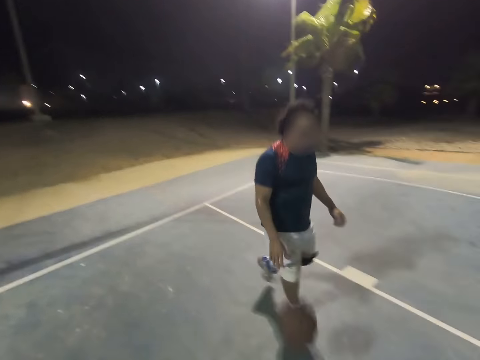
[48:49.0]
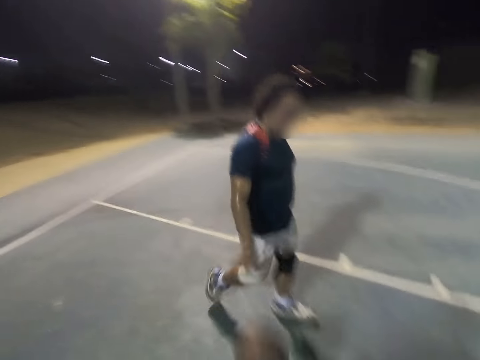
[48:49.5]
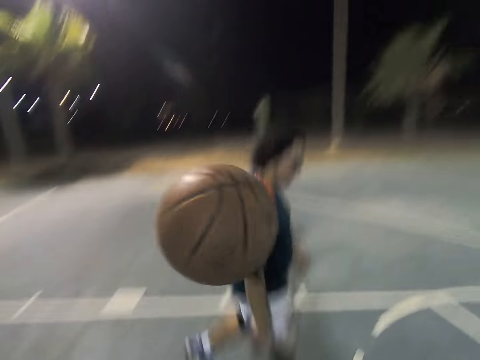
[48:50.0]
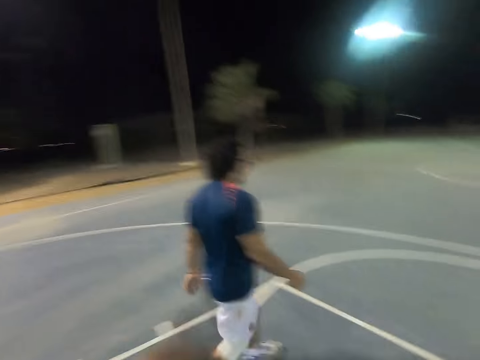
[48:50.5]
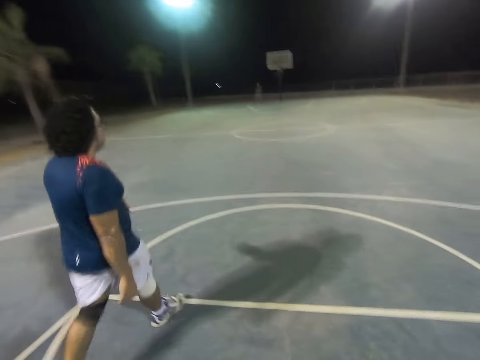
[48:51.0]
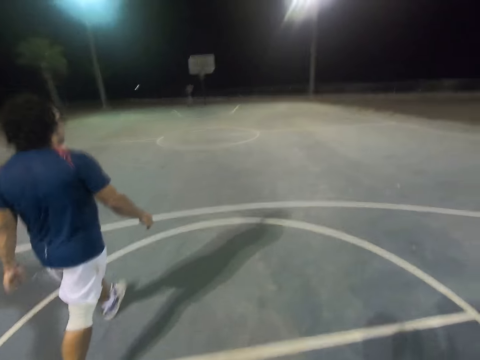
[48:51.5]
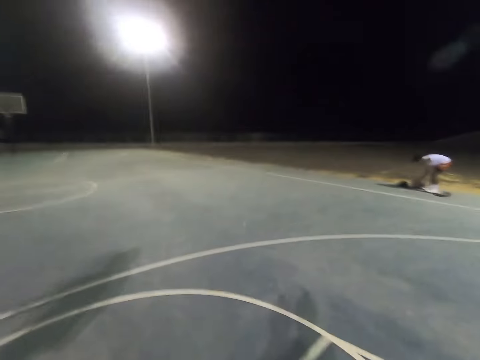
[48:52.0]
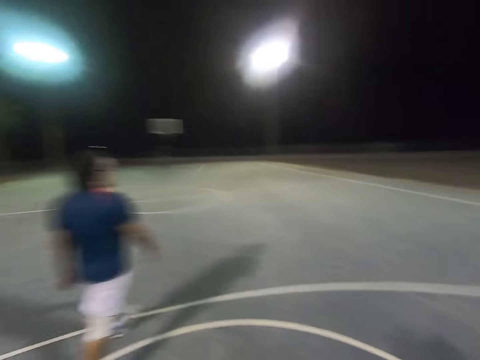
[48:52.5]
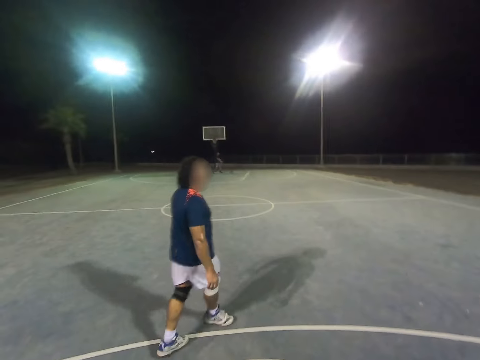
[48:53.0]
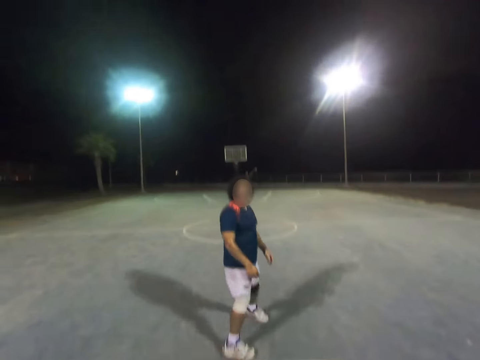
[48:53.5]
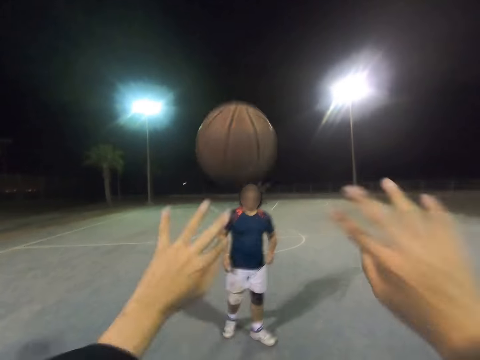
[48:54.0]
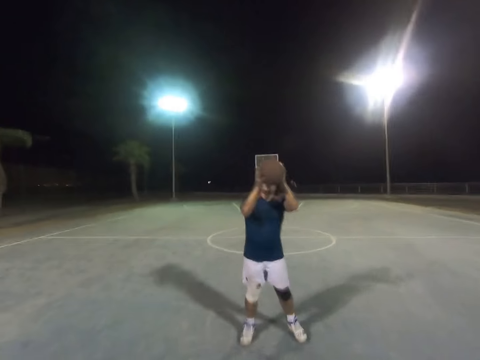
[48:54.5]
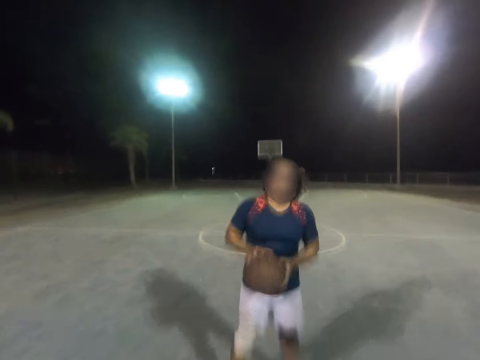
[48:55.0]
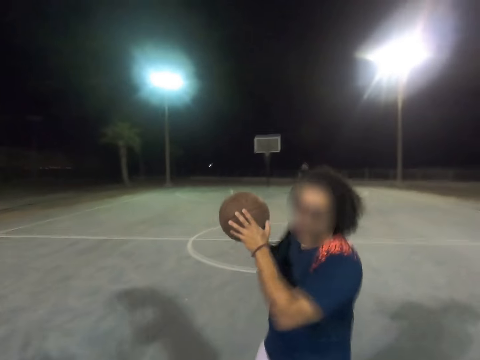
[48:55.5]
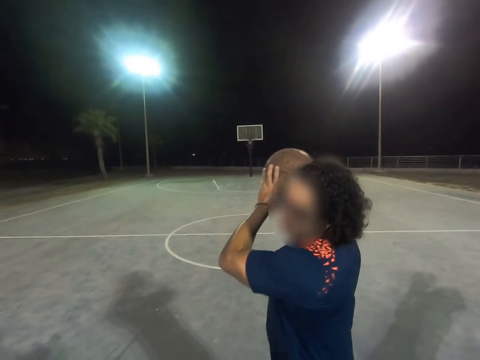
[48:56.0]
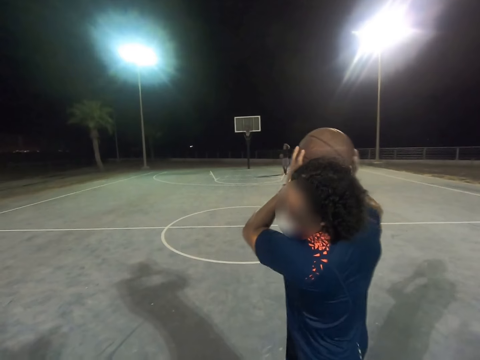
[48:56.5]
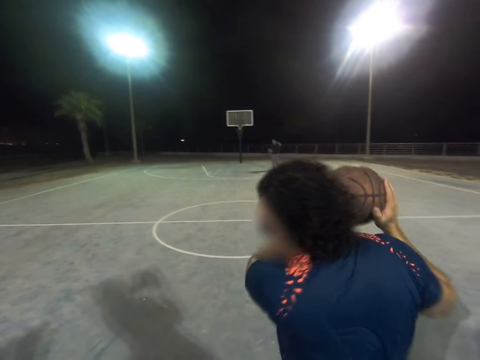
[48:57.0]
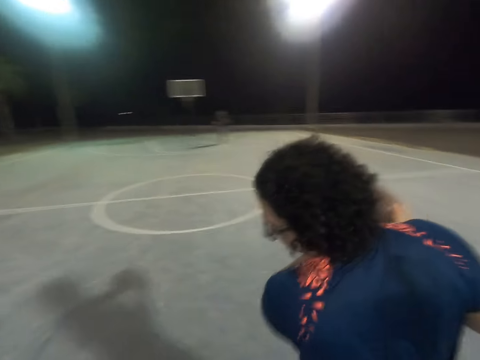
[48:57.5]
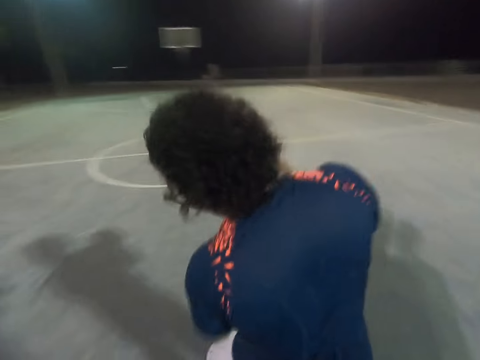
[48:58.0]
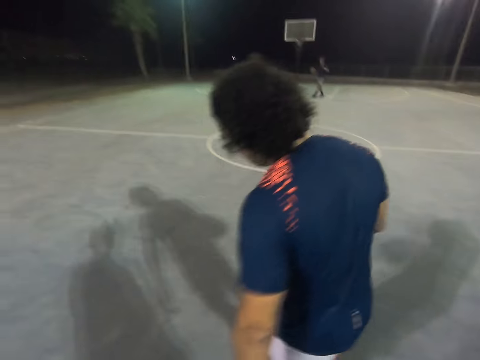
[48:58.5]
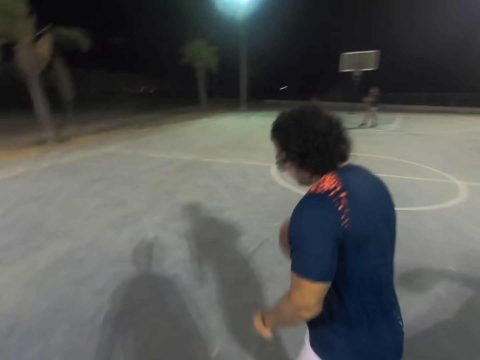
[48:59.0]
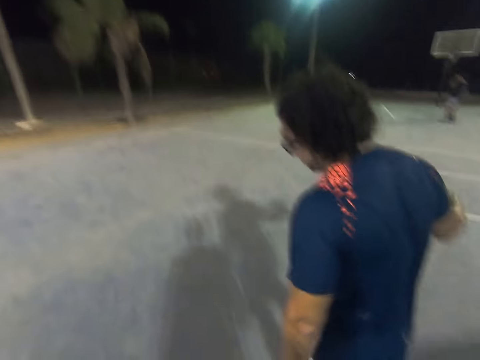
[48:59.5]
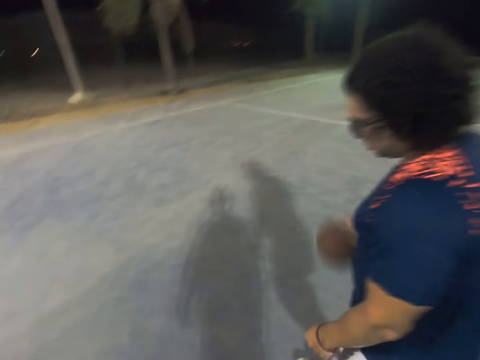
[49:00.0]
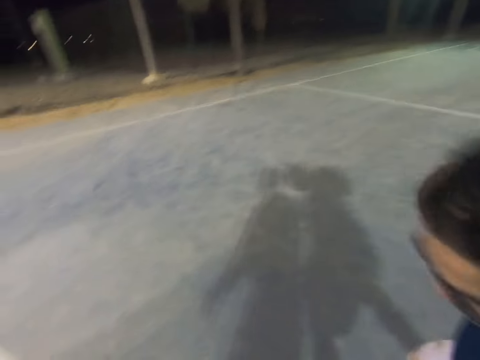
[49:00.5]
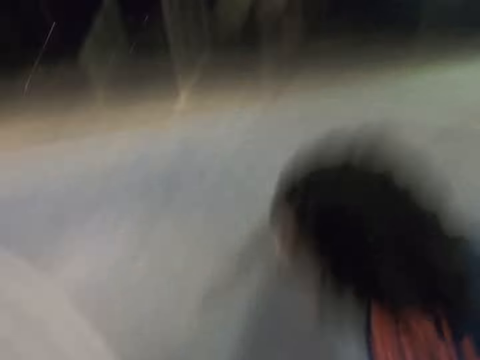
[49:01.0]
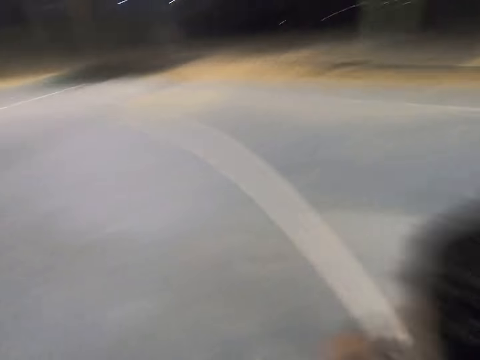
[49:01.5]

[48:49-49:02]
A man walks on the court. Another man bends. The camera wearer throws the ball to the first man. The first man catches the ball and moves the ball to the back. A third man walks on the court. The first man dribbles the ball.

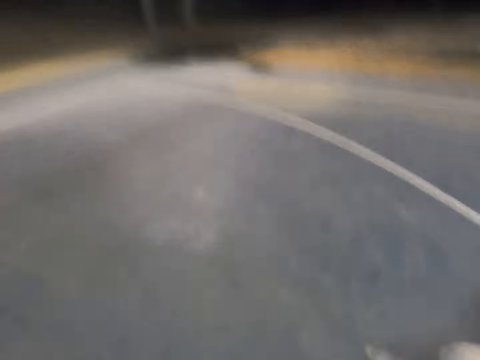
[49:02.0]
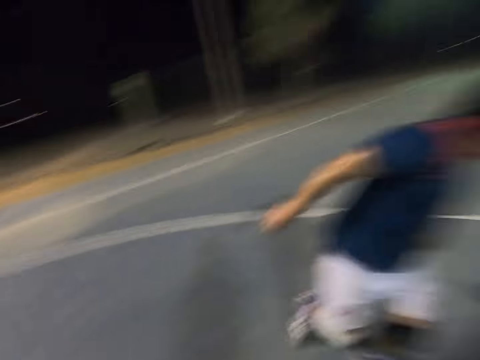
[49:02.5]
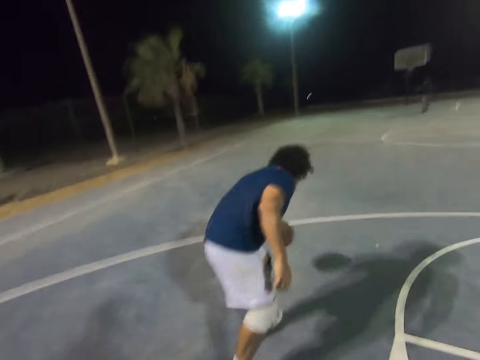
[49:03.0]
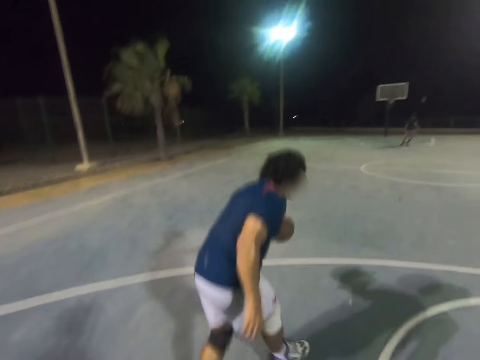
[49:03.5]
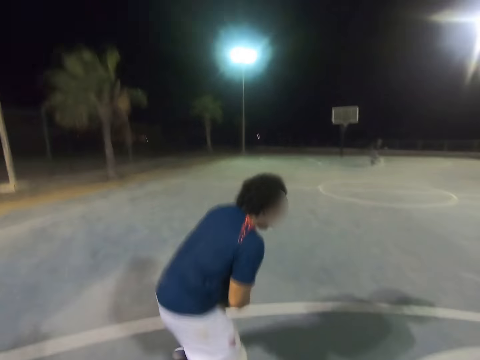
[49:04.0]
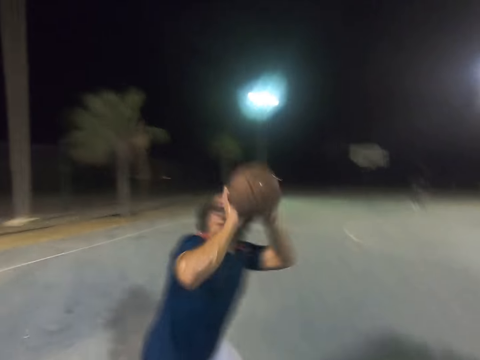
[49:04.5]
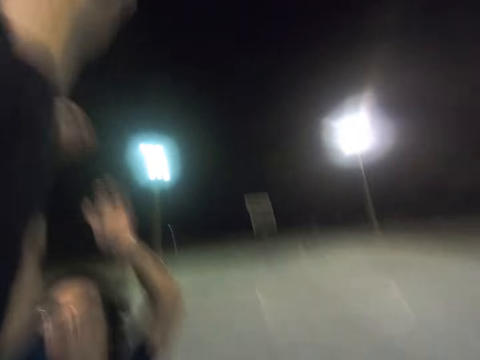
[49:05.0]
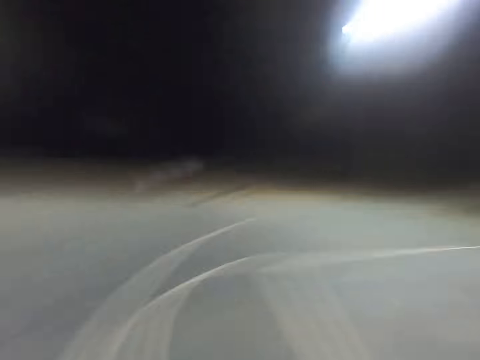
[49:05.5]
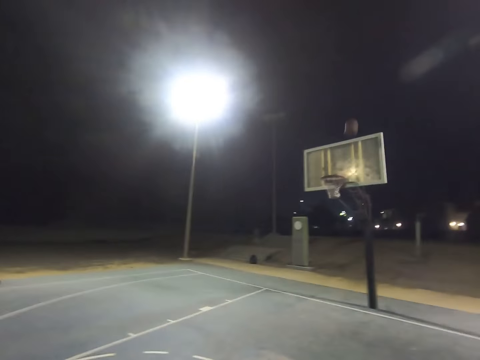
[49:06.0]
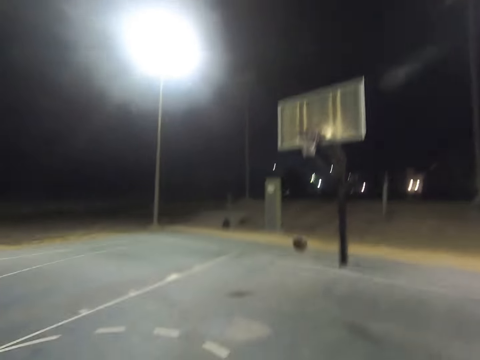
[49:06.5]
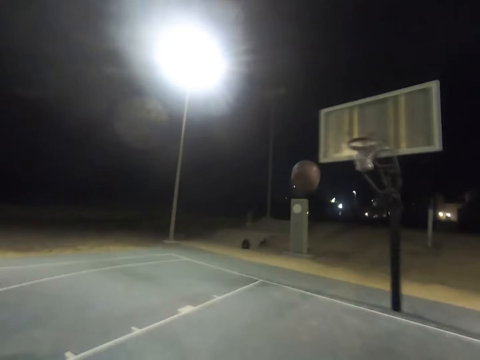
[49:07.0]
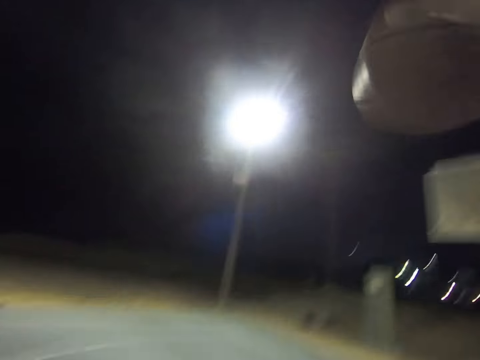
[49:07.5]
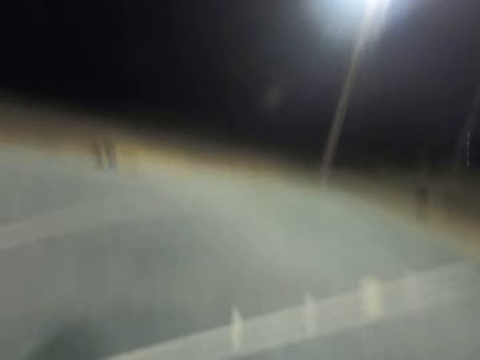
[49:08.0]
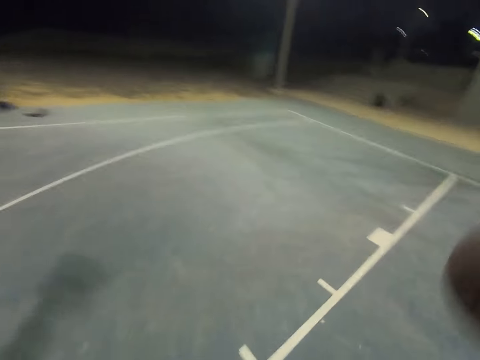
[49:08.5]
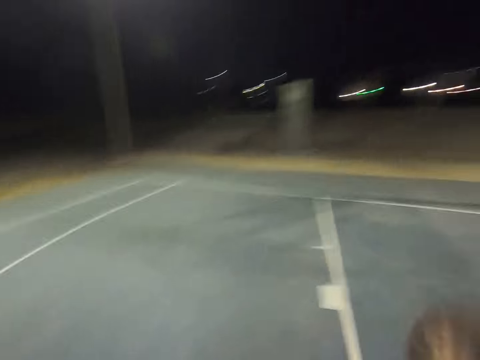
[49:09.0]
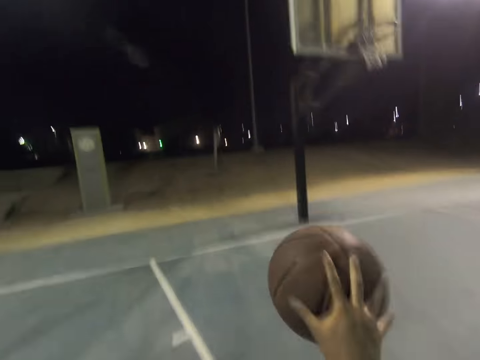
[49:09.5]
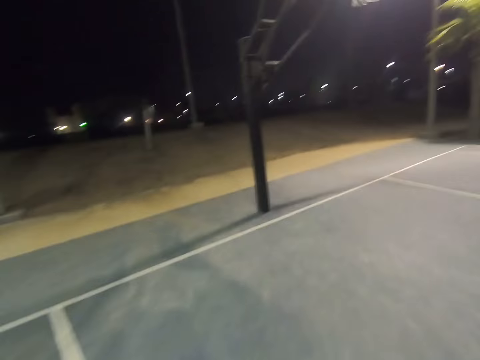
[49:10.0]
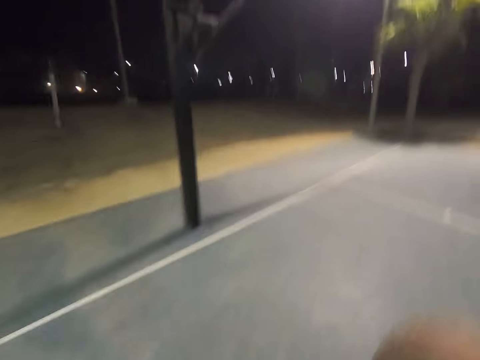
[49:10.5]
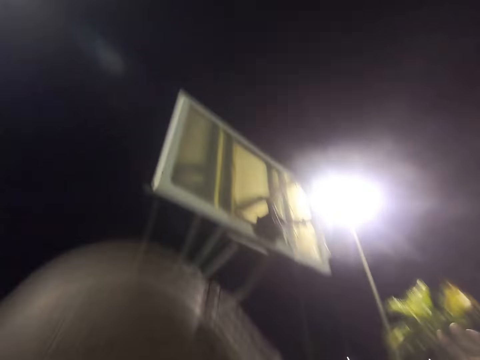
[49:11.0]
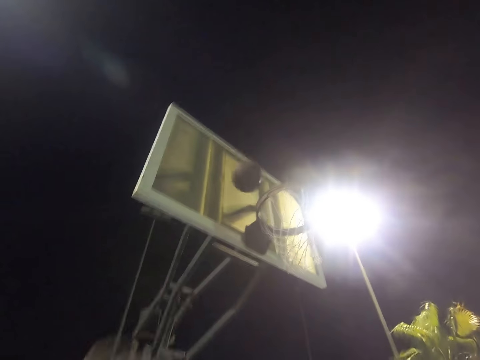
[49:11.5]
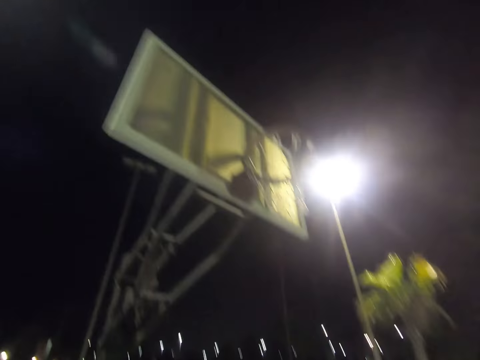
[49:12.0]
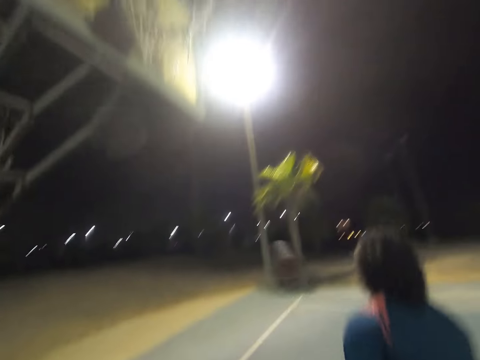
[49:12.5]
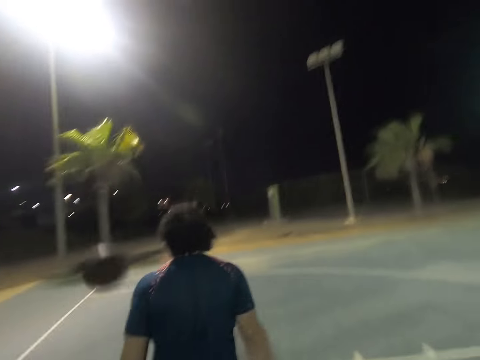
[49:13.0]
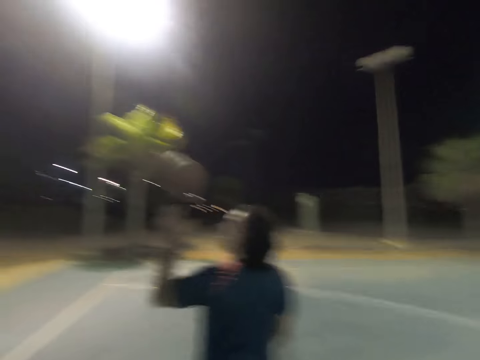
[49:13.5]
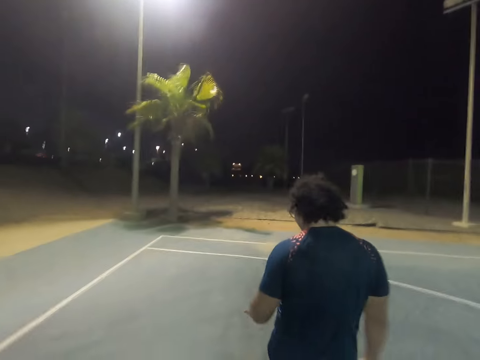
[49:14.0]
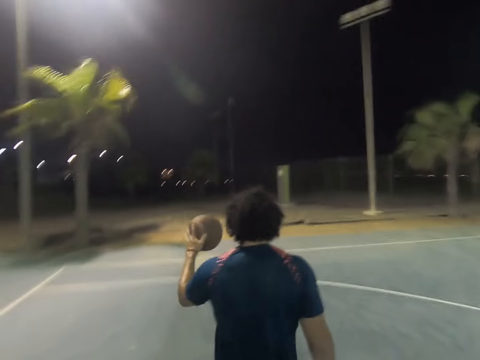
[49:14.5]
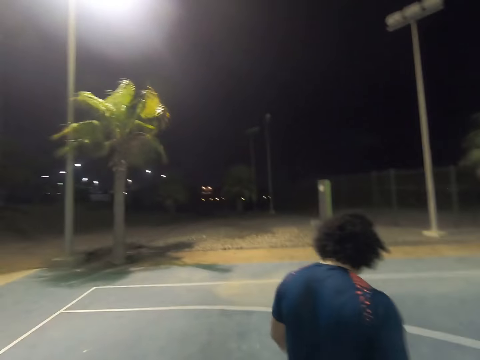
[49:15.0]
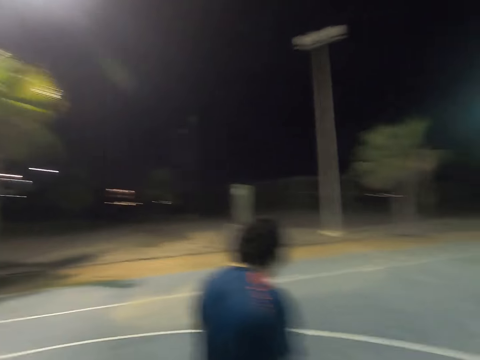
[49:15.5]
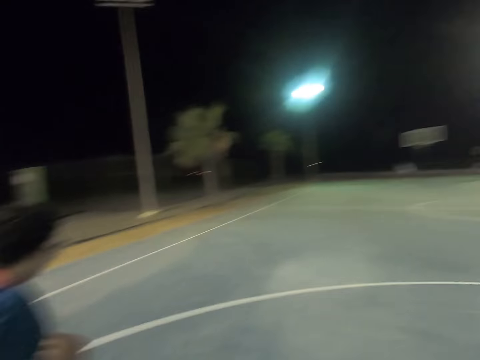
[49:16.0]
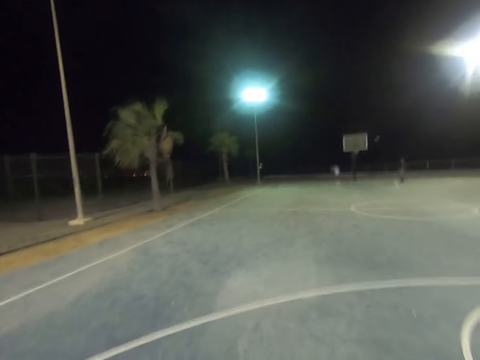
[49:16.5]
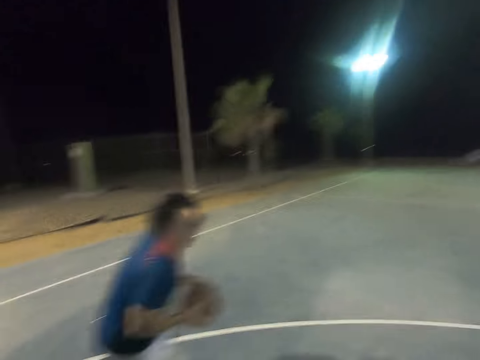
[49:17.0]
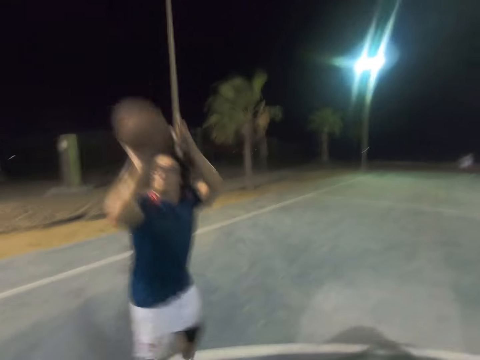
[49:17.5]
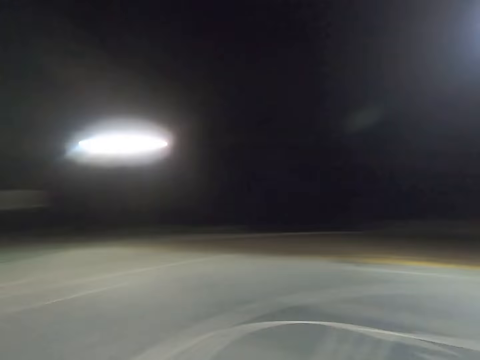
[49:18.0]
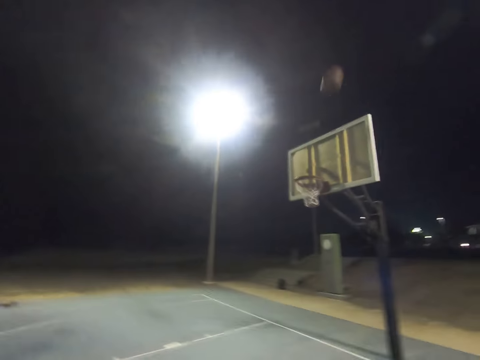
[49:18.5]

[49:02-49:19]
A man goes for the ball. The camera wearer blocks the ball with the left hand. Another man throws the ball. The camera wearer goes for the ball. They dribble the ball. They throw the ball to the basket. The other man goes for the ball and dribbles the ball. The first man throws the ball to the basket. The other man throws the ball to the basket.
